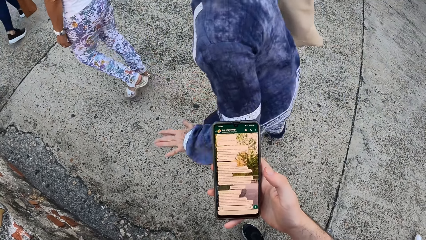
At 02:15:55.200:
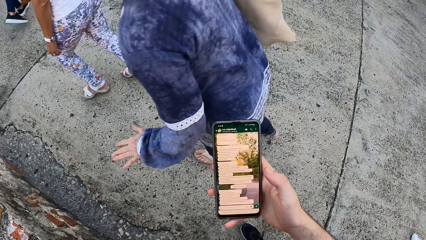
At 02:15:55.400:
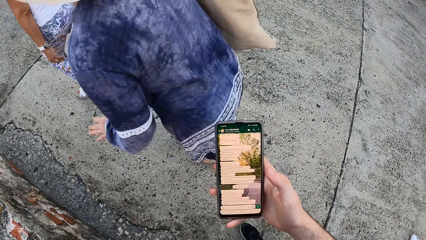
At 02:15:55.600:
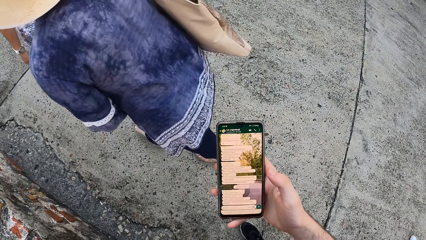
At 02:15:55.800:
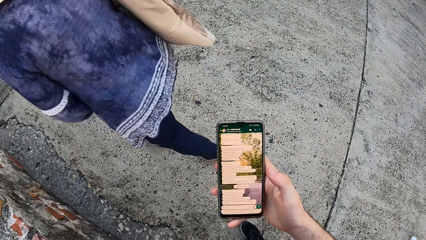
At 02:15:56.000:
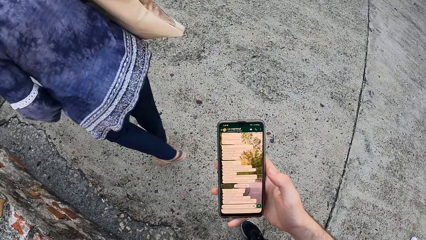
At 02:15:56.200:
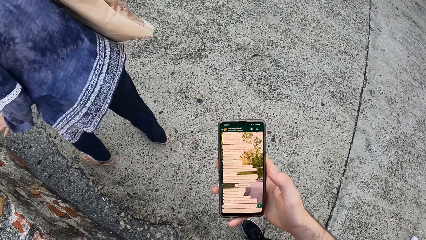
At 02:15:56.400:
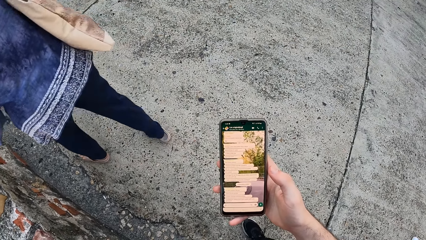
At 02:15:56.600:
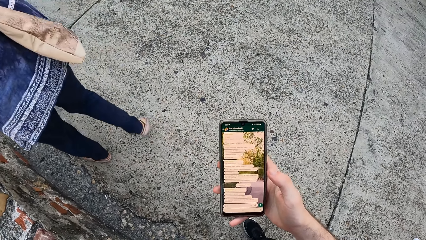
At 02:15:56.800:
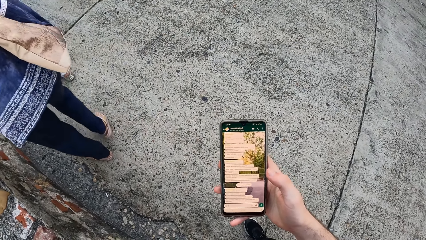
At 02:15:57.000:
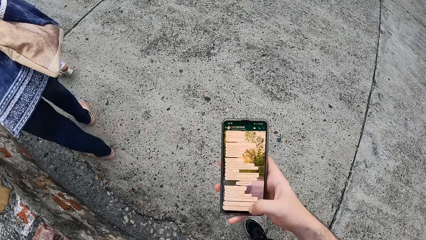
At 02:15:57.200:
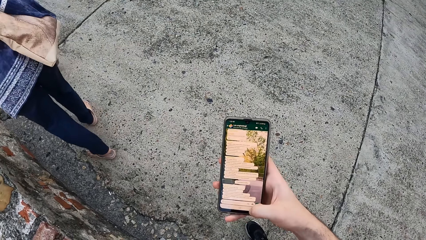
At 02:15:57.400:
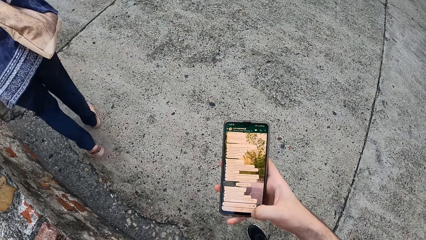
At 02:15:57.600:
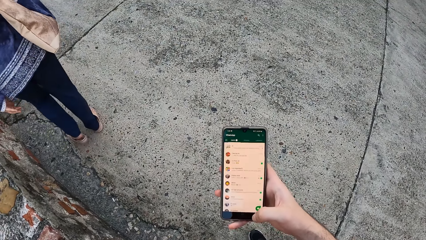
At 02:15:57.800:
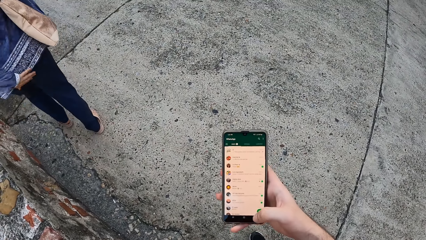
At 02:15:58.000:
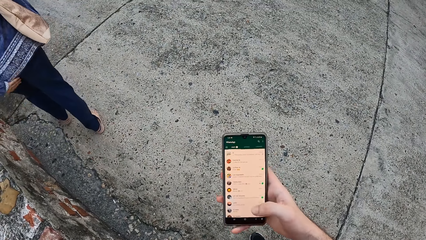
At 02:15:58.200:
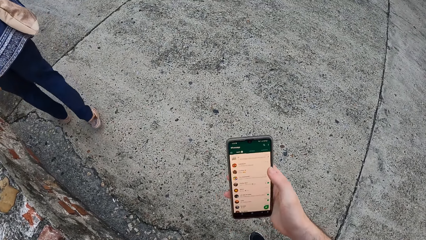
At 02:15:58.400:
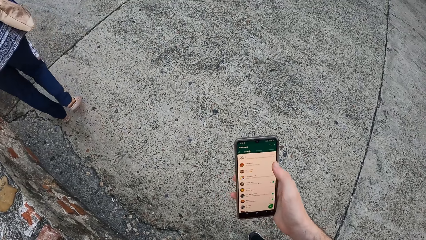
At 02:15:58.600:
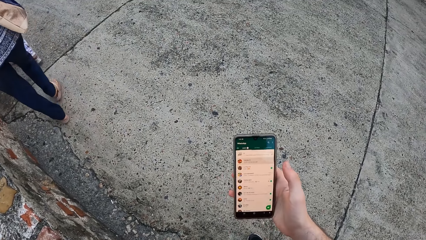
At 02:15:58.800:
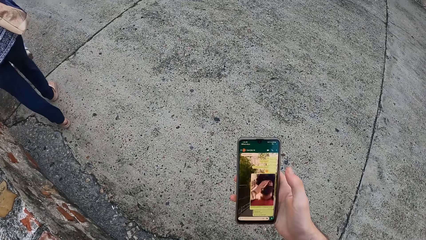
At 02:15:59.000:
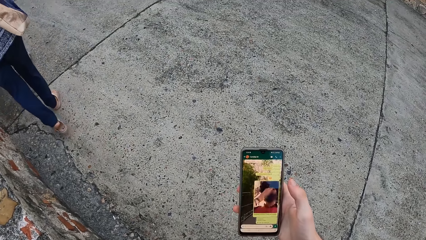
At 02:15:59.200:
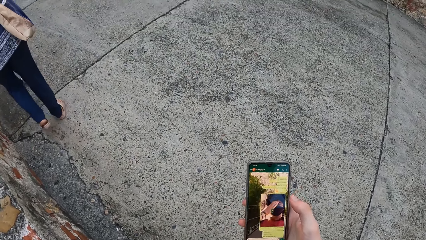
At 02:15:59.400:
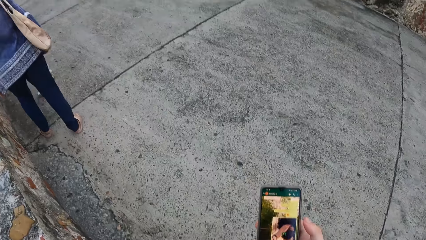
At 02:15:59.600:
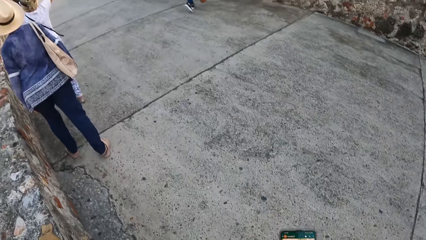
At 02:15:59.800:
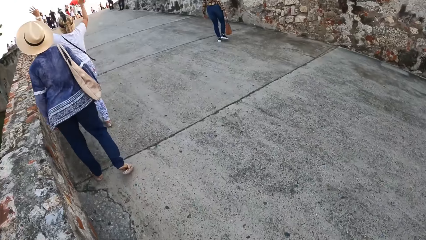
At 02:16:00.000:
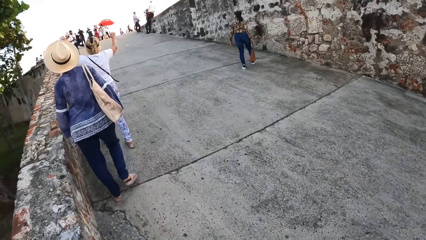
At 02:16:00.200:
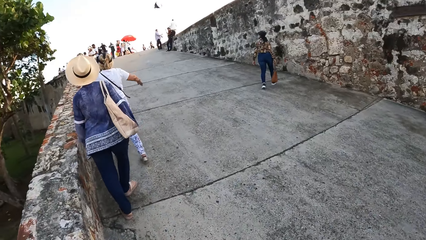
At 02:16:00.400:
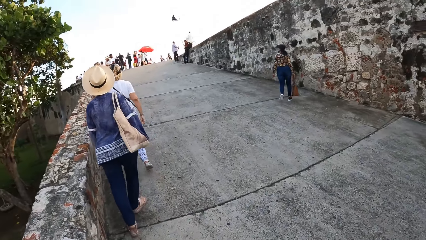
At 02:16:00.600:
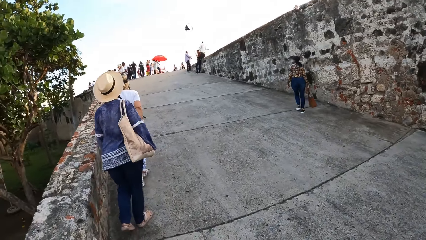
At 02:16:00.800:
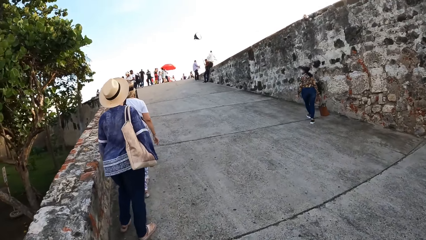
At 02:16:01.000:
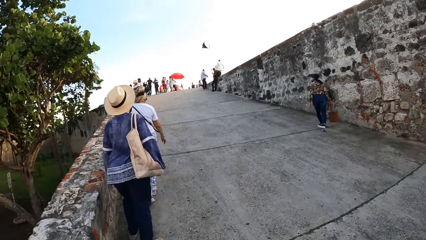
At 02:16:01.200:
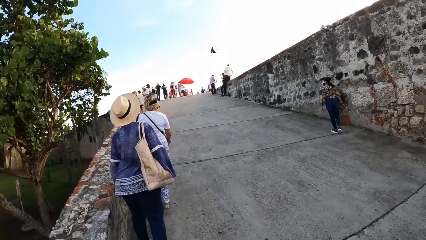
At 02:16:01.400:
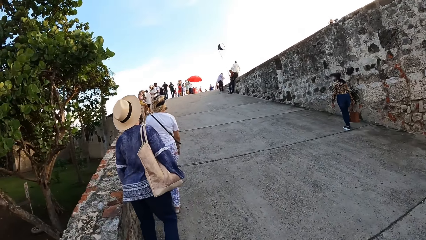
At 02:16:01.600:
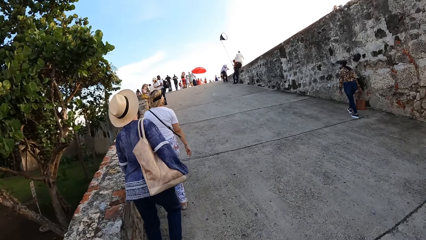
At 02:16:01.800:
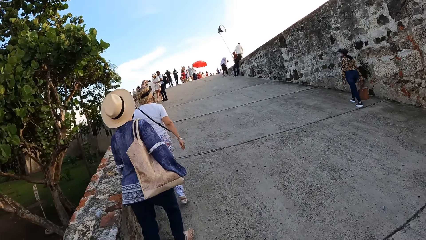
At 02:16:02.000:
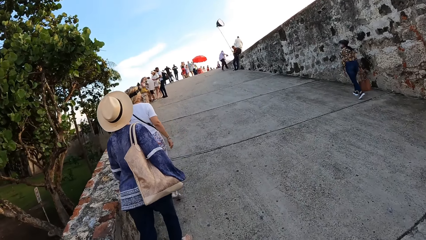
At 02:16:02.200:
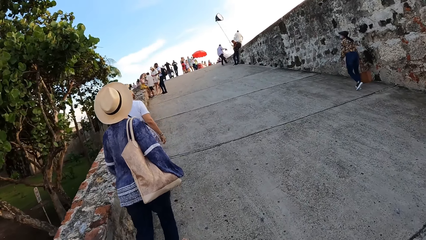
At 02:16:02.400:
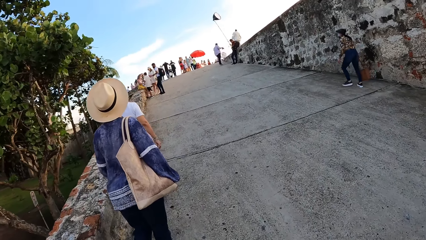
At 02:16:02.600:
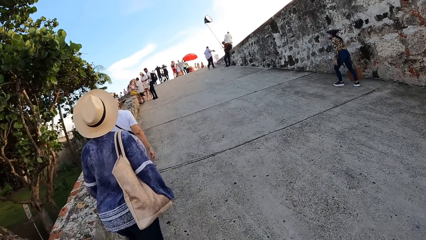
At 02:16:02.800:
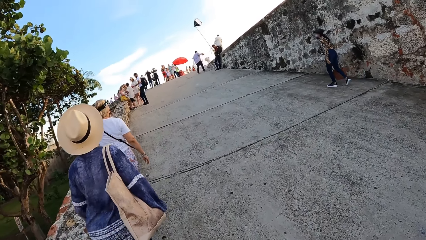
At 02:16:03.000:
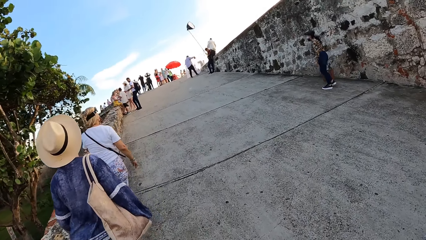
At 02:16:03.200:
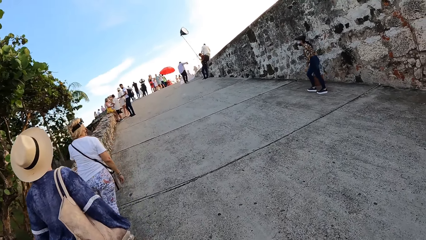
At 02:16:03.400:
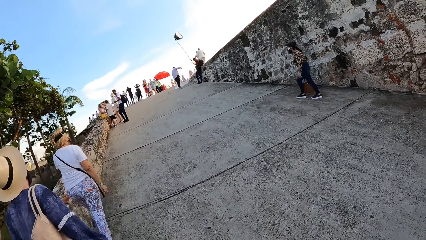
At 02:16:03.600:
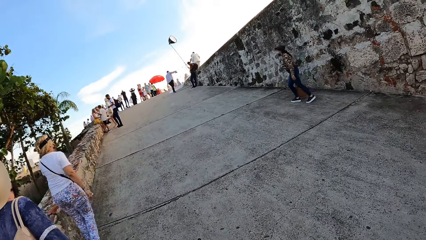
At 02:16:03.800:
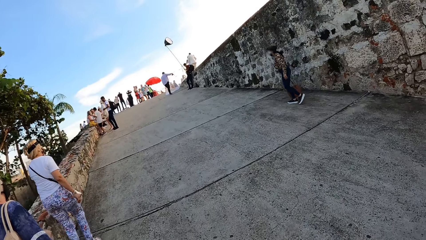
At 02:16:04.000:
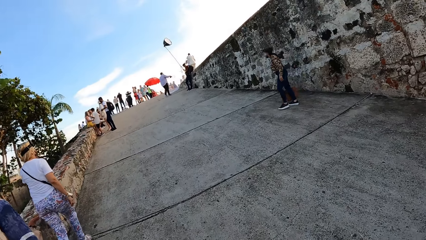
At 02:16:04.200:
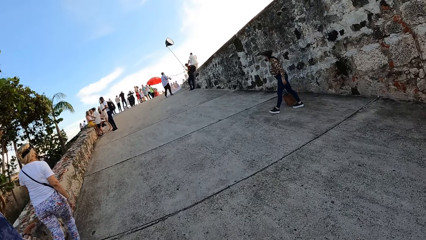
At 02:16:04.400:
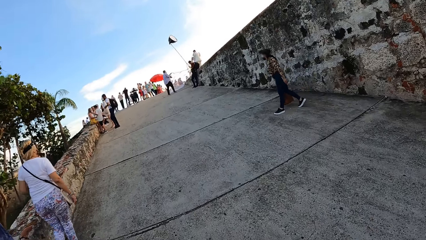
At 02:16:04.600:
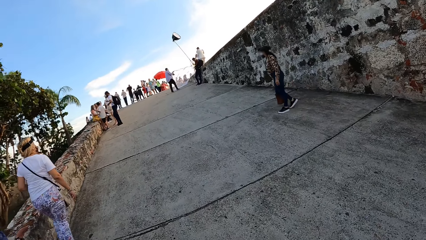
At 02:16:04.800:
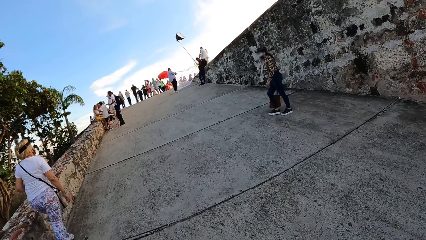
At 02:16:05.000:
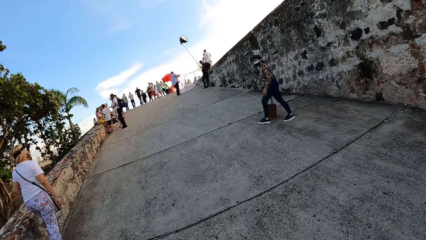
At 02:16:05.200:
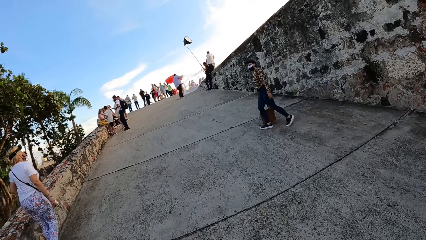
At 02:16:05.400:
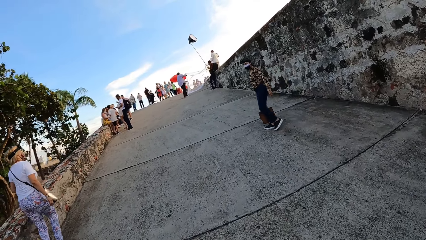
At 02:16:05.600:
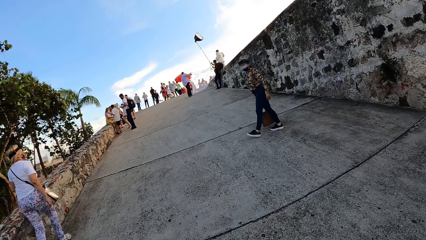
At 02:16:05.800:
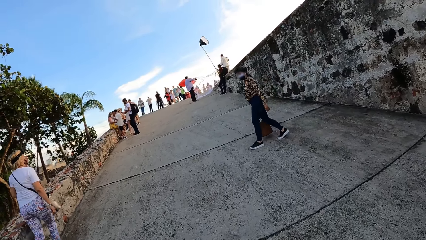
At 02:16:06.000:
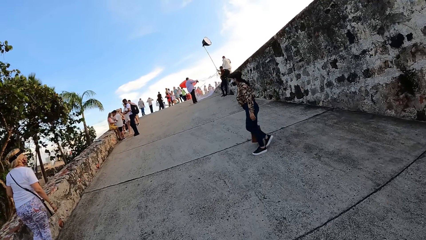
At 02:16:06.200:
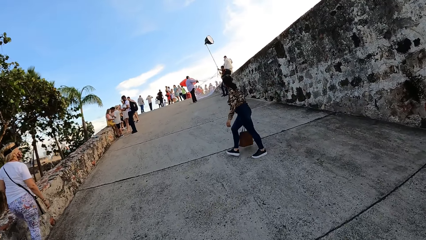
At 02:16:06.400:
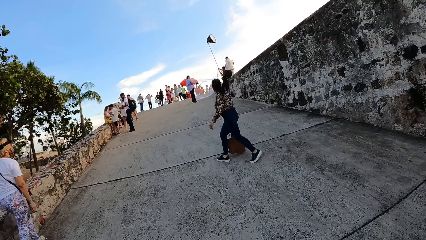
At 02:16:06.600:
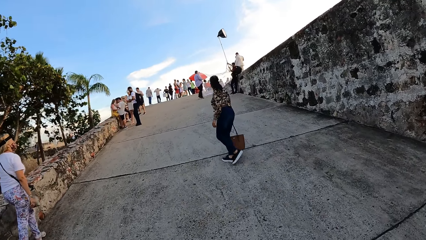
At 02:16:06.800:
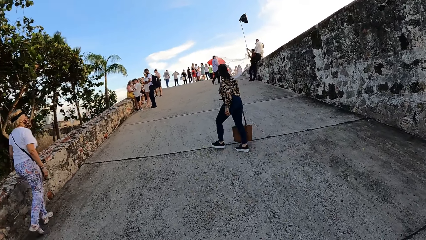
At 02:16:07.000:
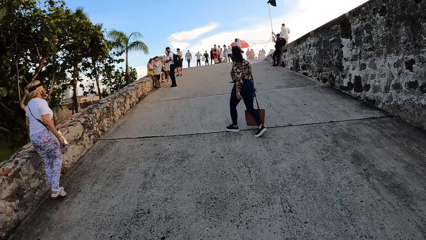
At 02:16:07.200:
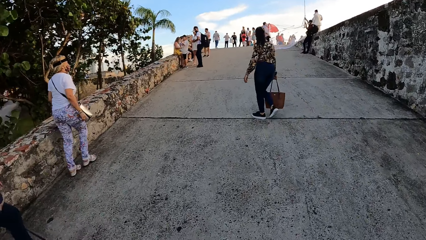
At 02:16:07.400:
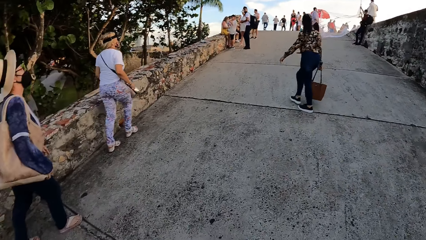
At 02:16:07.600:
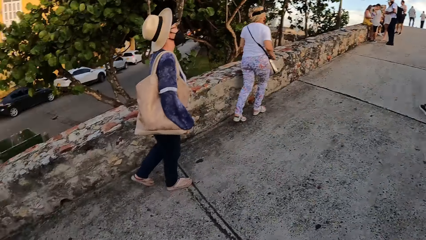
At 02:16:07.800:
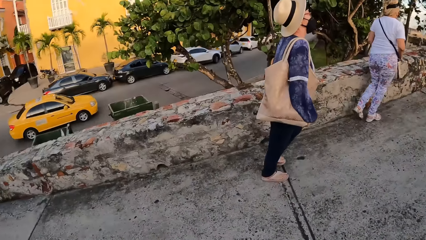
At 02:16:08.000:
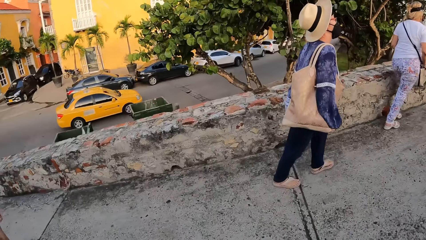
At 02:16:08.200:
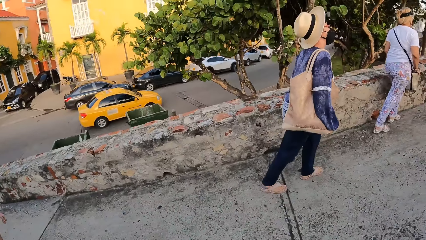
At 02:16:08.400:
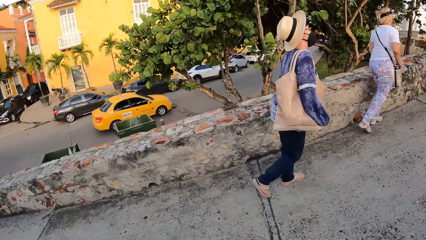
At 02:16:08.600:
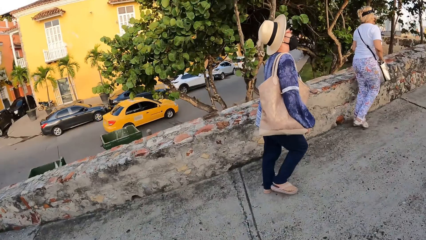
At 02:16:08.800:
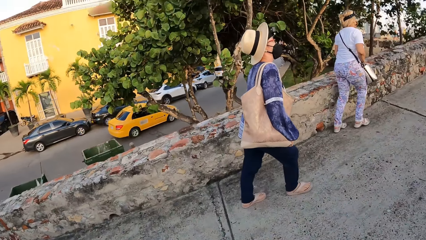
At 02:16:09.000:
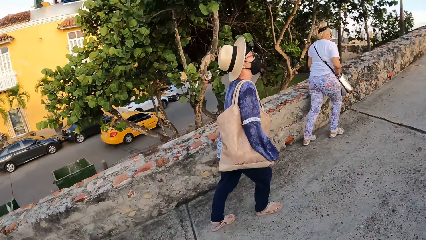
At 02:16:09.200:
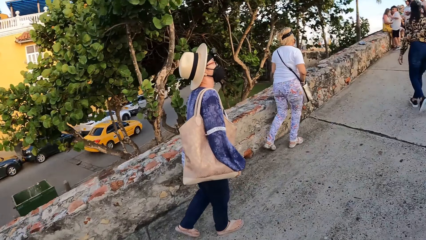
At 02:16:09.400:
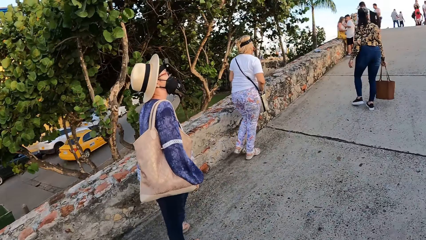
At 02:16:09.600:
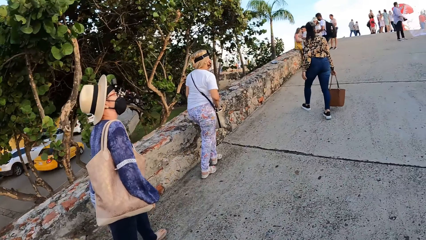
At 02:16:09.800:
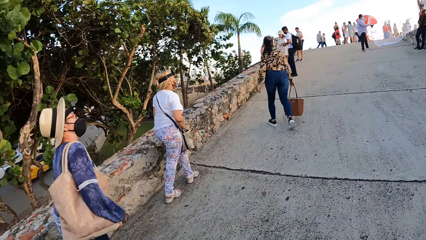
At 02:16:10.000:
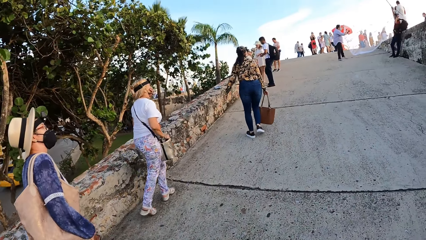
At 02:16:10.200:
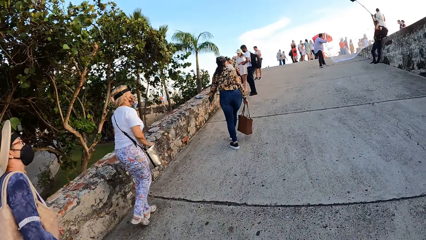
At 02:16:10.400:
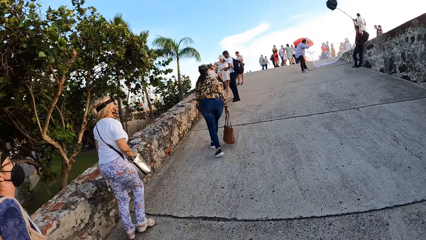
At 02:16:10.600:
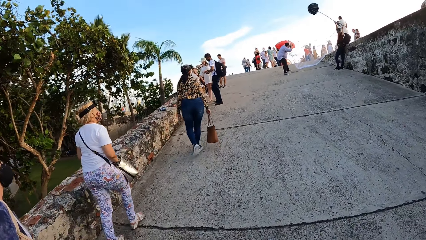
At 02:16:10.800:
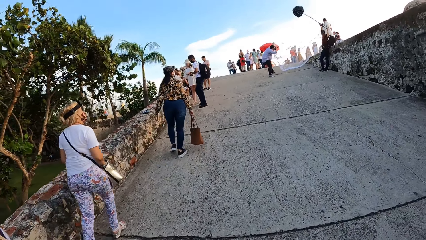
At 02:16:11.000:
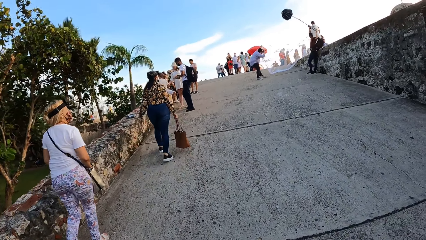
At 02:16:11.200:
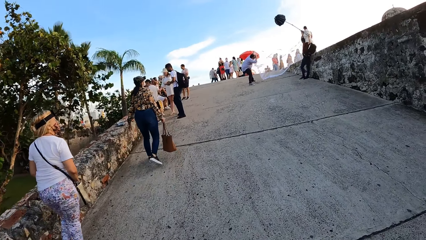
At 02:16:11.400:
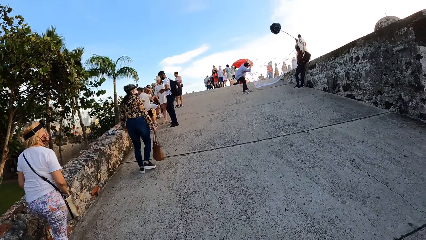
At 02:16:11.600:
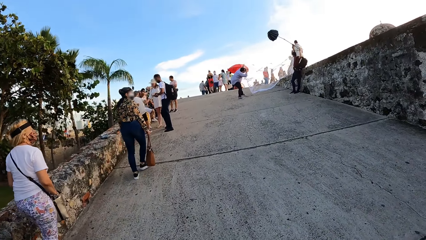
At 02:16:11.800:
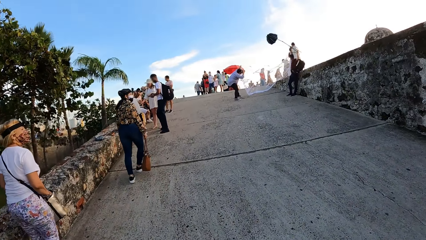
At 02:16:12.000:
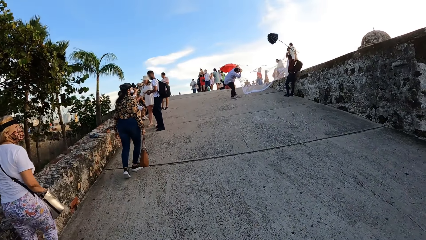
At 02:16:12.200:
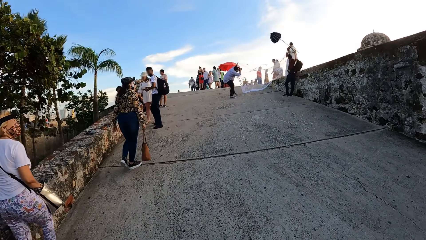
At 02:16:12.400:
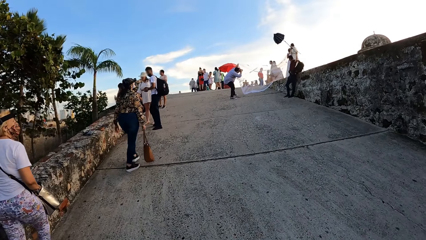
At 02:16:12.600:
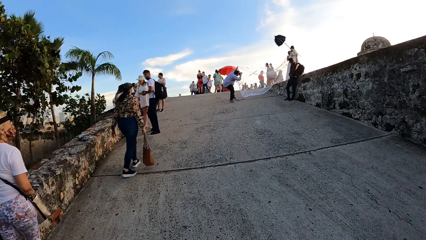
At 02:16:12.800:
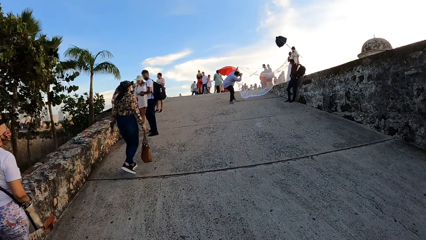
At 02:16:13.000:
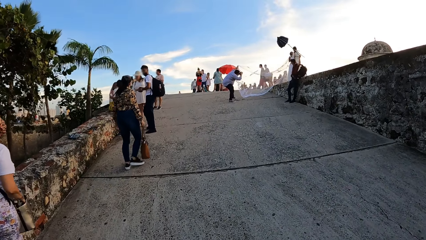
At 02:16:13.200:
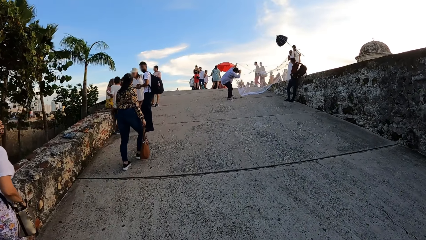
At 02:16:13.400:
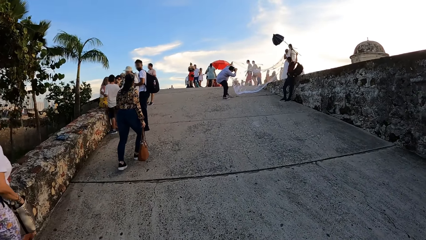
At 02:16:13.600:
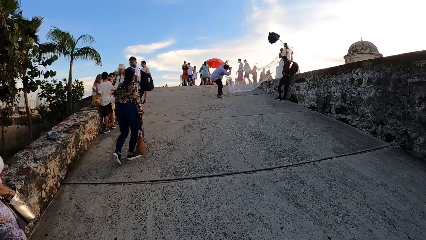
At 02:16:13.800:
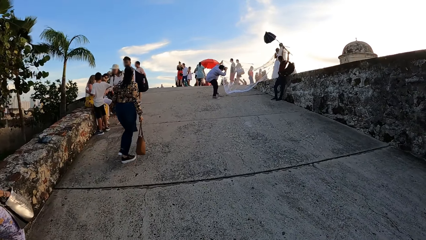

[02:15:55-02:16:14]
A woman walks away. Another woman walks away. A third woman walks away. The camera wearer operates a phone. A woman walks in the walkway. Another woman walks in the walkway. The camera wearer walks in the walkway. Another woman walks in the walkway. The camera wearer looks around.
